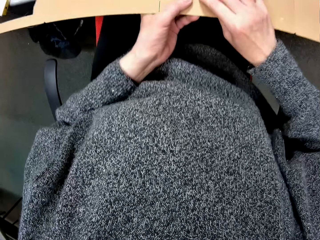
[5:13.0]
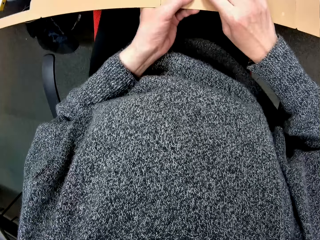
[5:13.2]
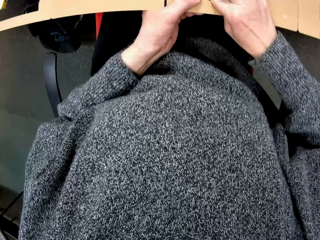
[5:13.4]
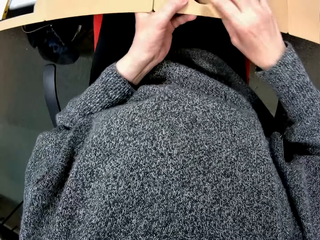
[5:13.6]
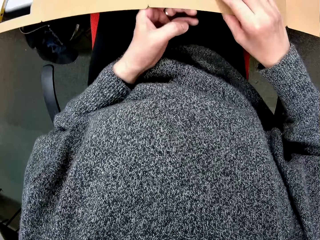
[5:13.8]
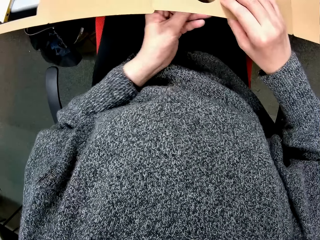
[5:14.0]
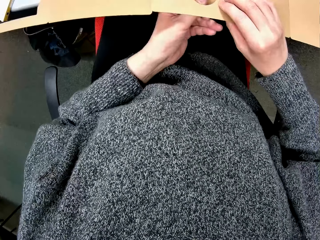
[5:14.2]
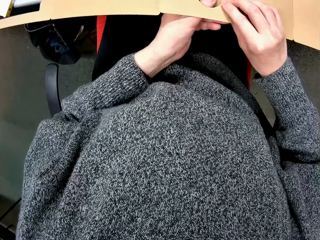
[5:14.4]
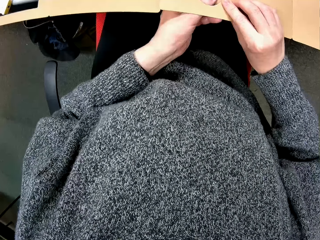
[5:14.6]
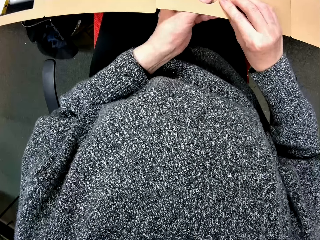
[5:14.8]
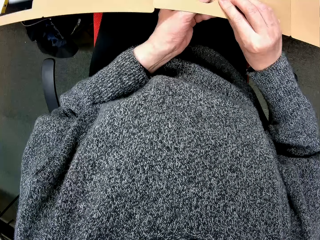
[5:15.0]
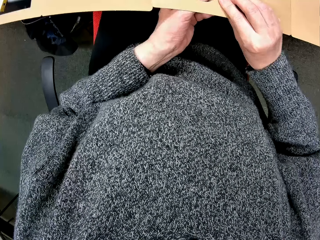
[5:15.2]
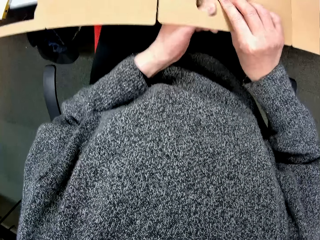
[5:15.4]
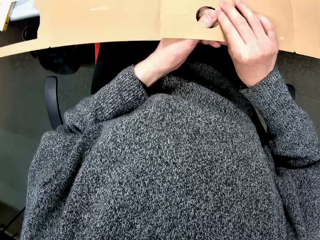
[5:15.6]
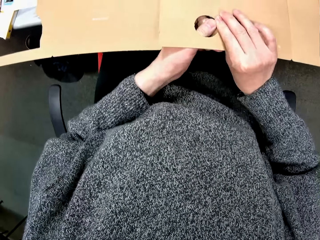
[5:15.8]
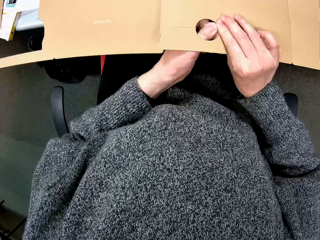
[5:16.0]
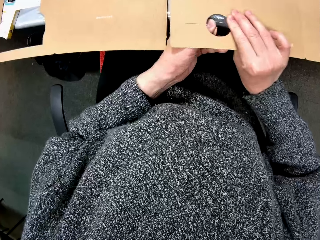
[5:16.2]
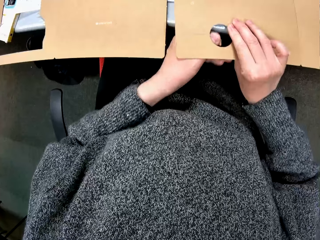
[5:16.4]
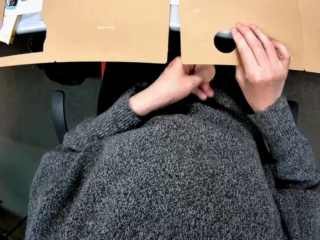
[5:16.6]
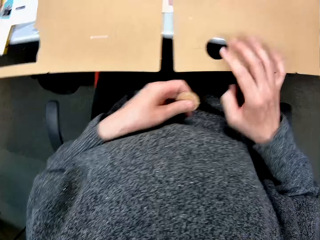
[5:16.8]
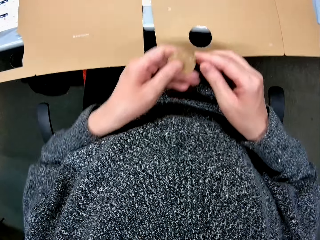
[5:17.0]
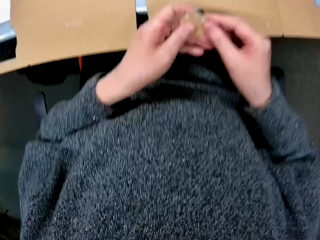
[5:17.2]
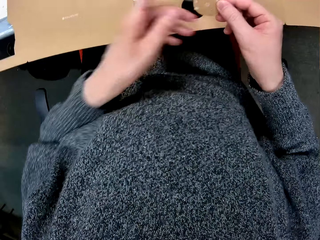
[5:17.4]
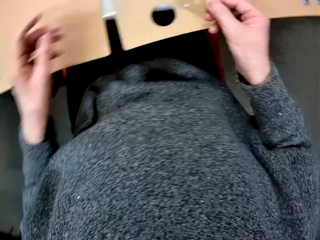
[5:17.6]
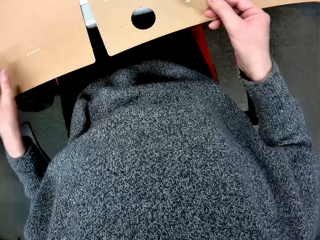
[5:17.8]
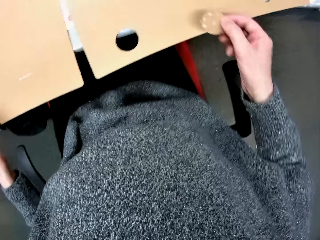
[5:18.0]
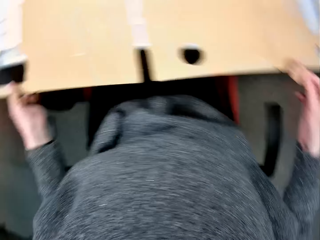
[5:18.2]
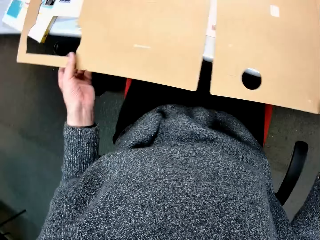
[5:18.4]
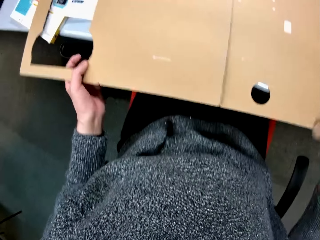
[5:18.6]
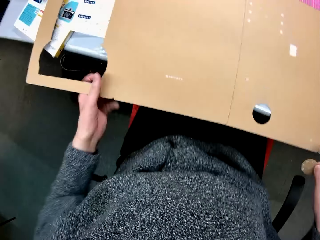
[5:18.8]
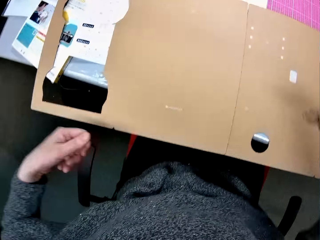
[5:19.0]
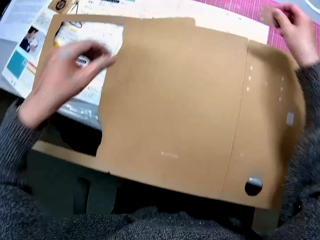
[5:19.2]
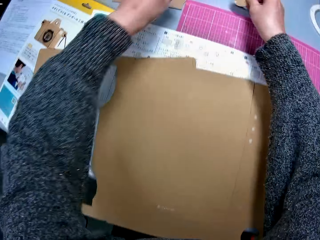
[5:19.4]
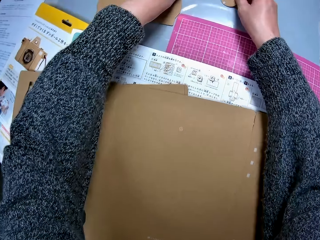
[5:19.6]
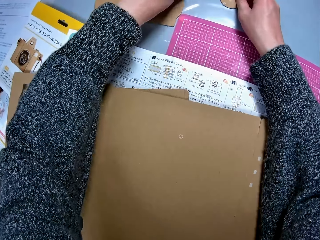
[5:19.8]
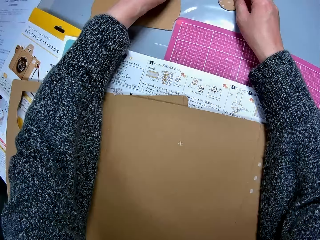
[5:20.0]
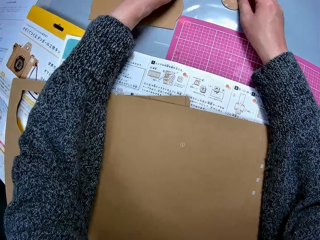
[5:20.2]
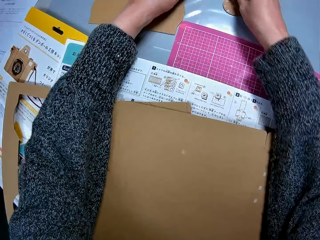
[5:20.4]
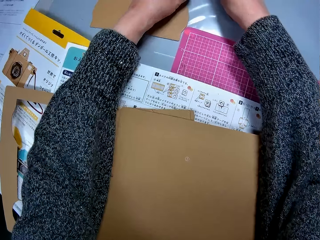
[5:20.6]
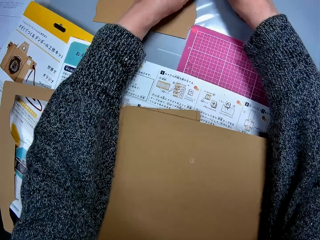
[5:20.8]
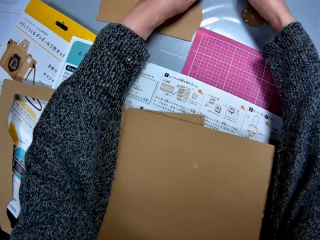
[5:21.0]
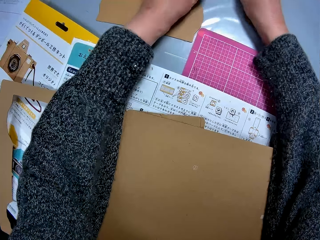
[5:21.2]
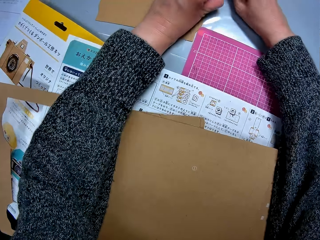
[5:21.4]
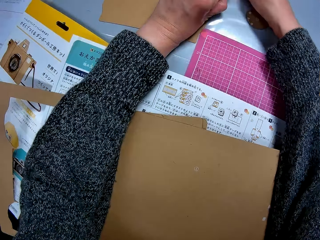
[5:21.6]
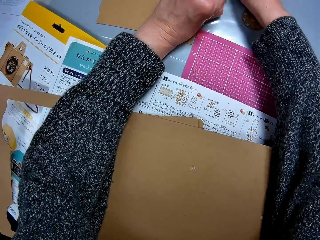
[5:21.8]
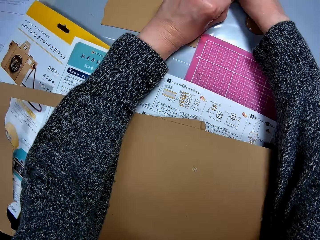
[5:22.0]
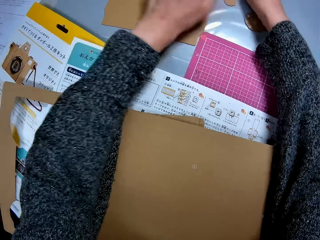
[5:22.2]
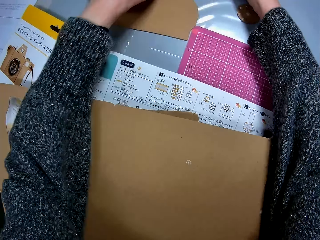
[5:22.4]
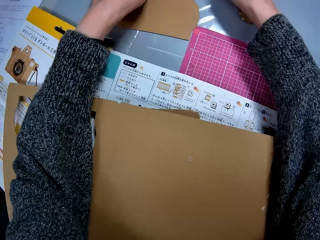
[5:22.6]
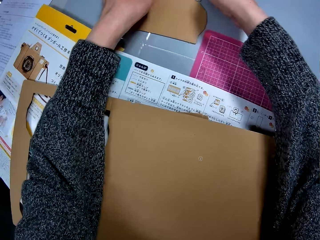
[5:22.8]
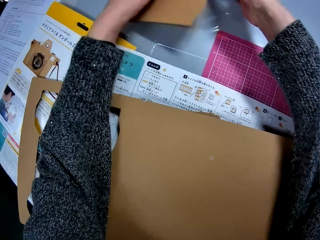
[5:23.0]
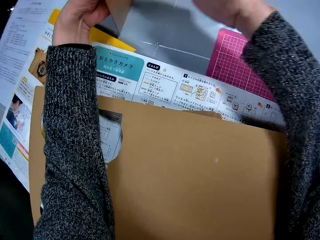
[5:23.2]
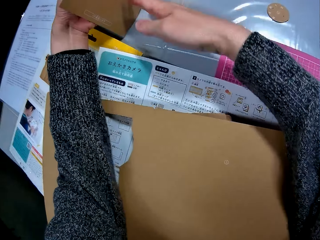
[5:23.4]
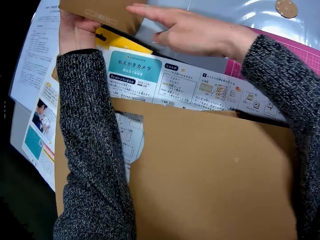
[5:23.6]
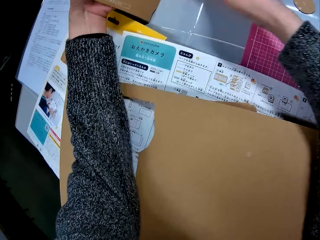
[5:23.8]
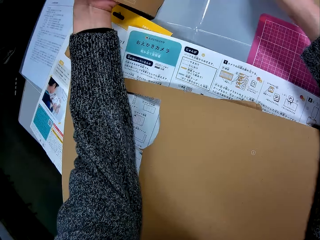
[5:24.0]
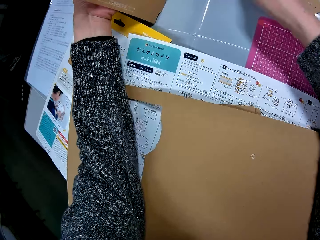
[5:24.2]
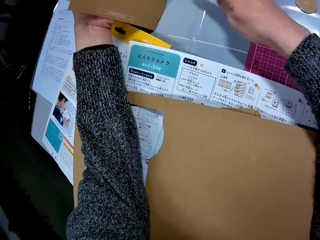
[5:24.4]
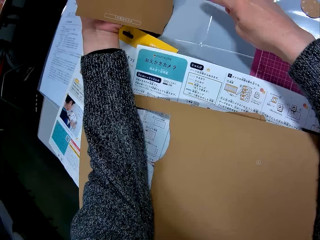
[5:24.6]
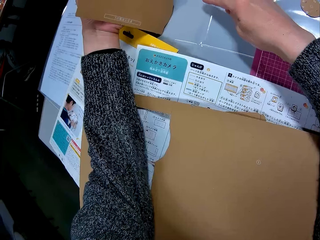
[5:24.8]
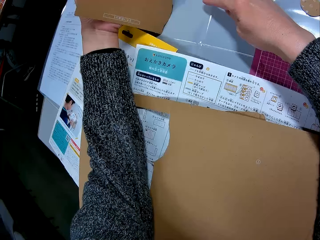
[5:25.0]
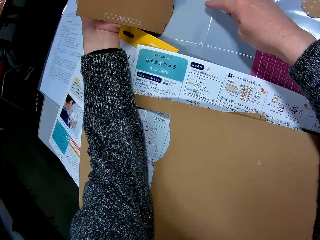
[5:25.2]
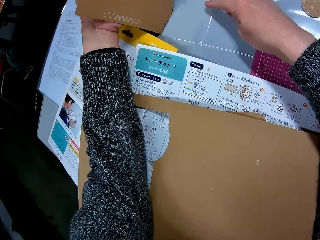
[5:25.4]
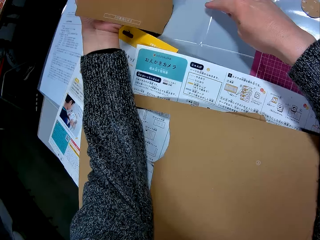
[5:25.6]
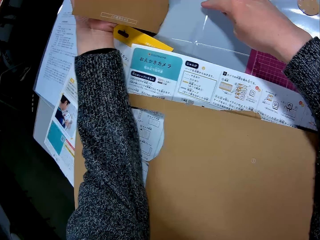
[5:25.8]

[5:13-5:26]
The camera wearer removes a round piece of the carton. They pass the round piece of carton to the right hand. They put the piece of the cardboard away. They shift the carton. They drop the round piece of the carton. They lift the carton. They hold a piece of the cardboard.

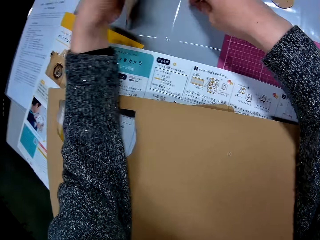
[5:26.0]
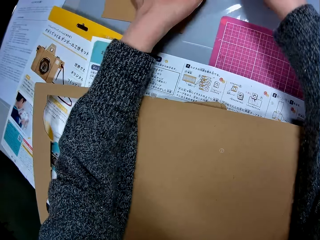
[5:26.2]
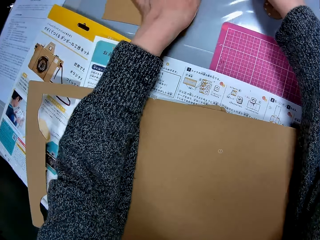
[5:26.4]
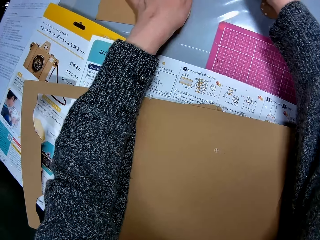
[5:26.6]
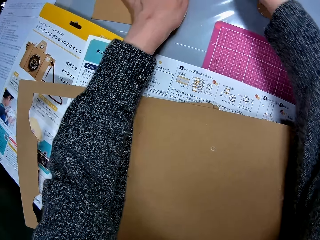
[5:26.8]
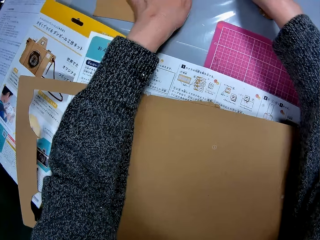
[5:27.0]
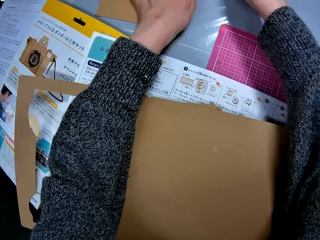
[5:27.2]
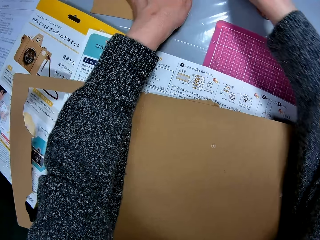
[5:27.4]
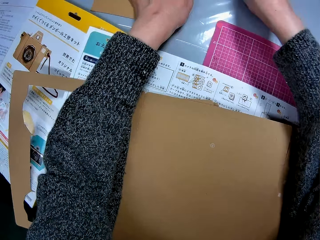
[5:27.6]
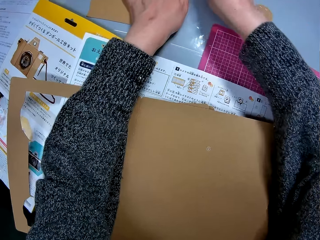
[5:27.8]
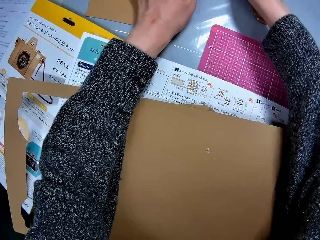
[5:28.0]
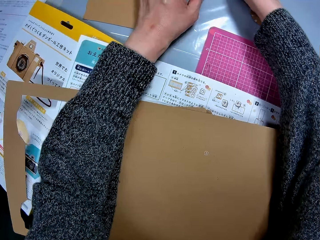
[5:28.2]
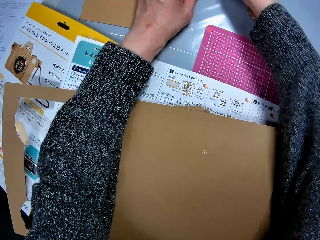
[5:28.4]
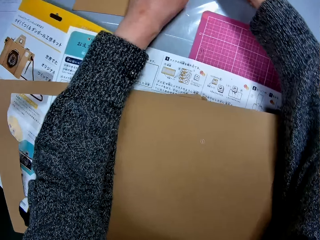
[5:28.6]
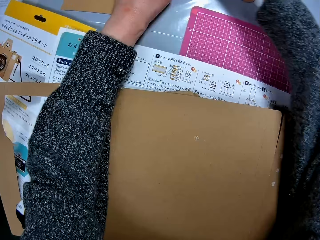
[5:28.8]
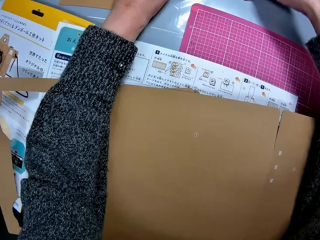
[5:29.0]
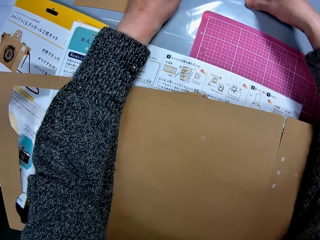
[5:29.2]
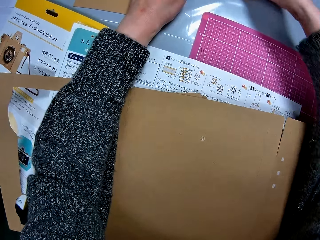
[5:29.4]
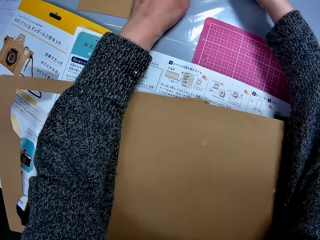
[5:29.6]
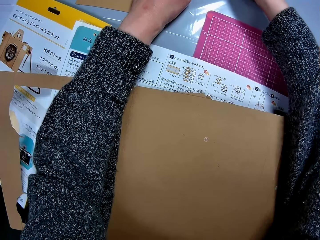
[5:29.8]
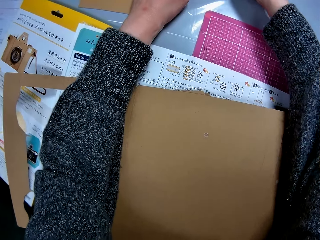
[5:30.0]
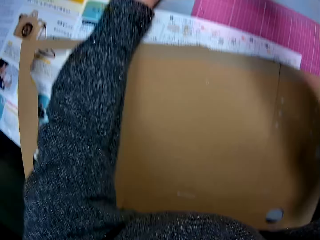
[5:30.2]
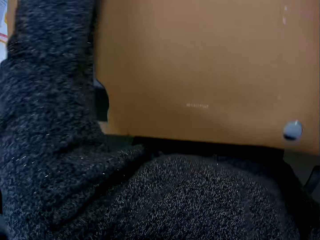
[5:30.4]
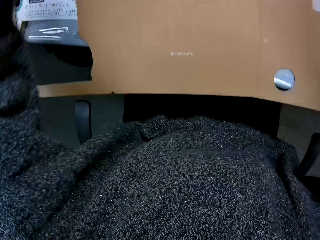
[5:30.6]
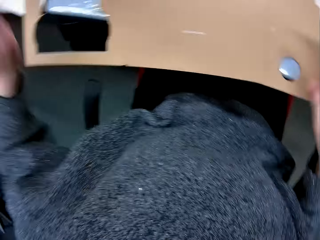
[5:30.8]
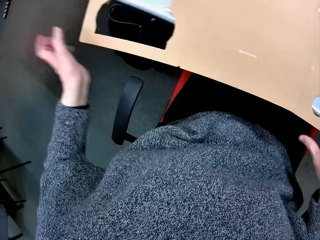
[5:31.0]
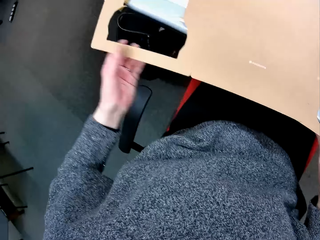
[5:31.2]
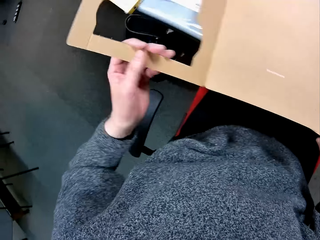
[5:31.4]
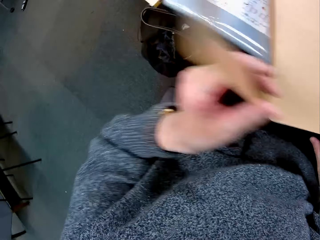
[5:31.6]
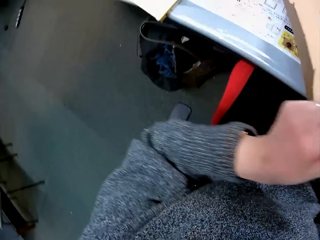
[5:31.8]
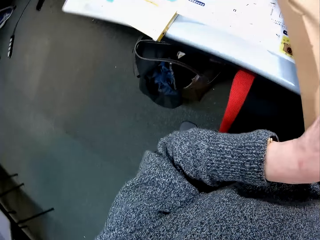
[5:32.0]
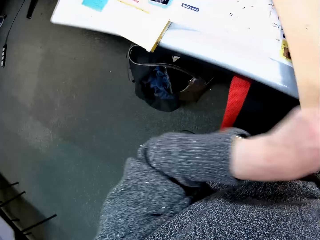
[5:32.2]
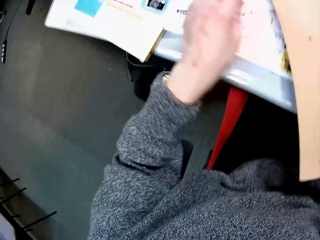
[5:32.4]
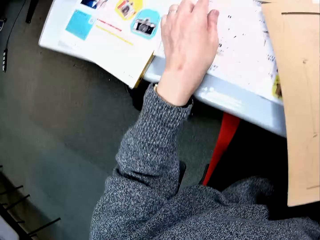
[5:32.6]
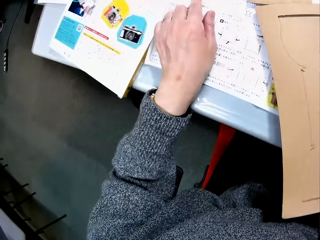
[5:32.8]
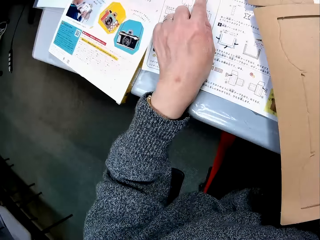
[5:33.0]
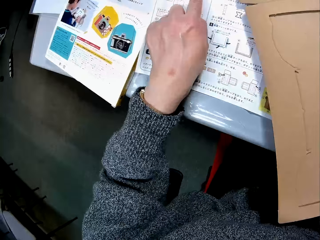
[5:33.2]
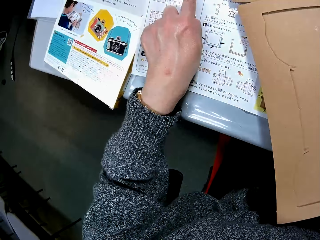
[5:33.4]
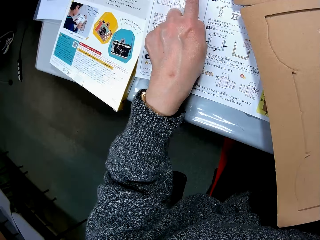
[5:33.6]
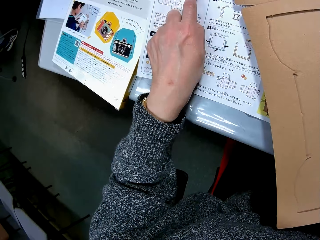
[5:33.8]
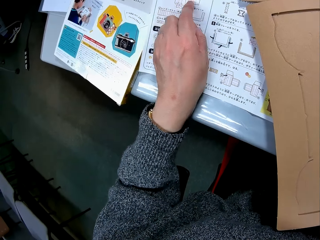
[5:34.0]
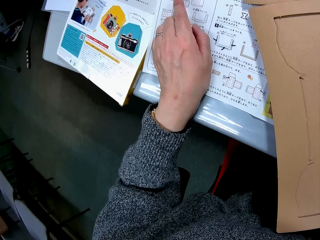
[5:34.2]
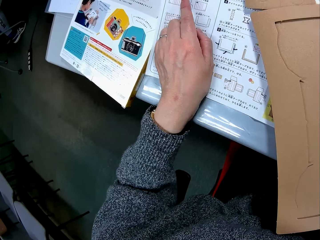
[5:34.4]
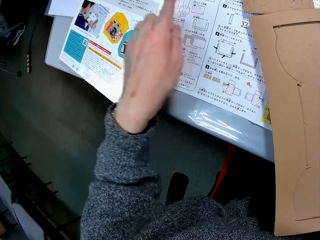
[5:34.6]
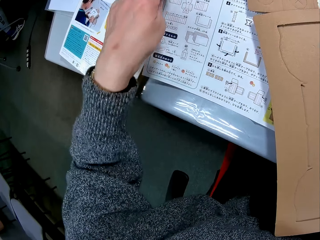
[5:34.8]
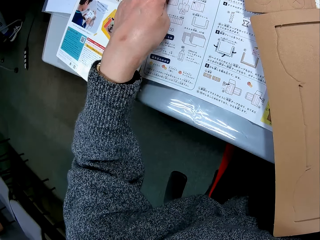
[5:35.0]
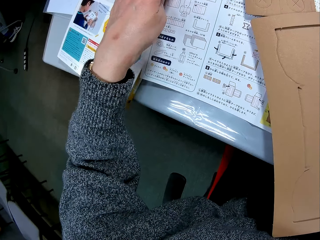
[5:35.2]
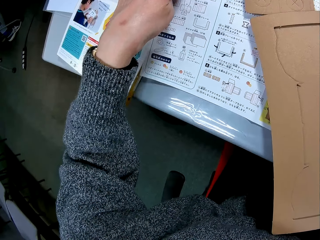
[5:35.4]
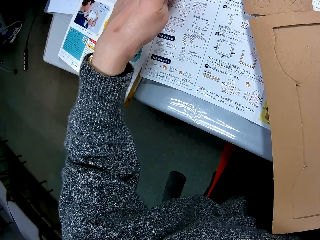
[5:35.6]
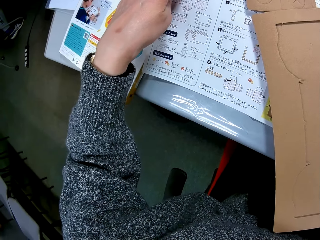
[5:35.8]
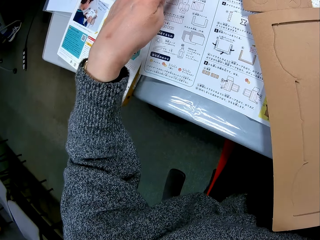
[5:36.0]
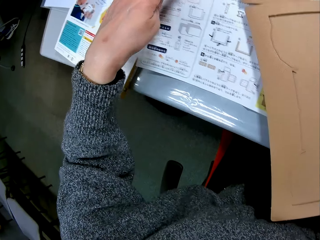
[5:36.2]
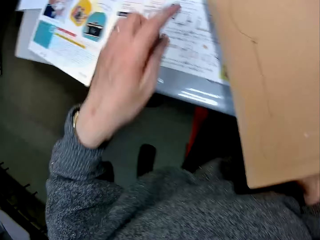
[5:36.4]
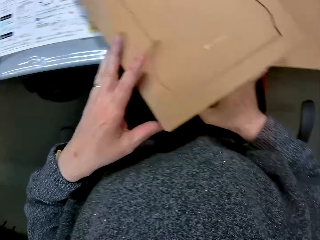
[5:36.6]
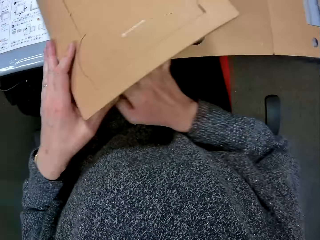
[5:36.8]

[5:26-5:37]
The camera wearer puts the piece of cardboard down. They arrange the cut out pieces of carton. They close the cardboard. They turn over the carton. They point to the manual. They read the manual.
